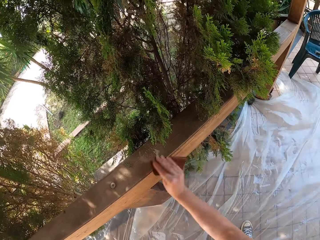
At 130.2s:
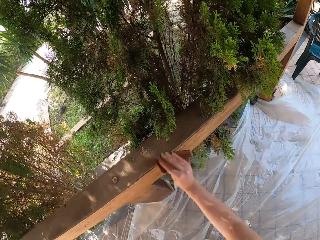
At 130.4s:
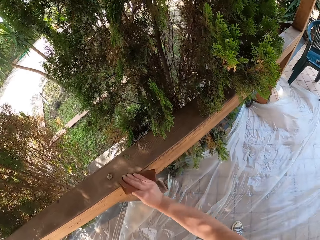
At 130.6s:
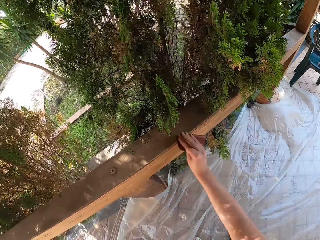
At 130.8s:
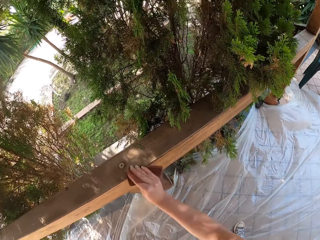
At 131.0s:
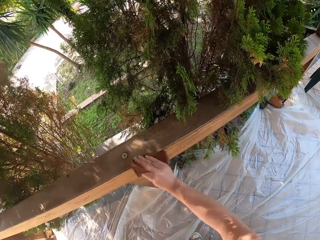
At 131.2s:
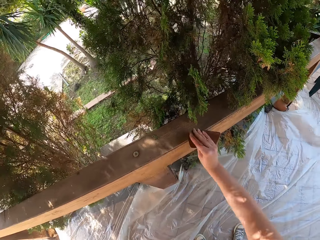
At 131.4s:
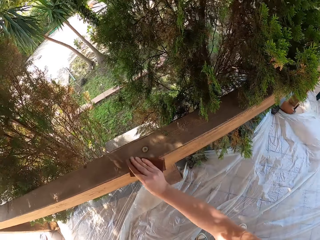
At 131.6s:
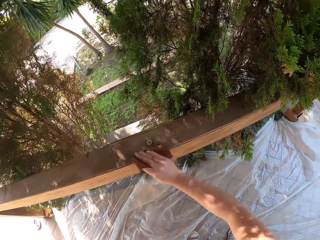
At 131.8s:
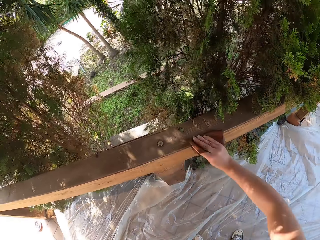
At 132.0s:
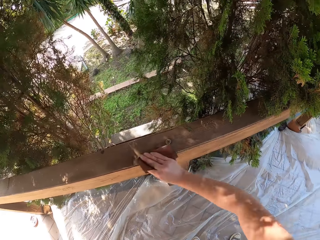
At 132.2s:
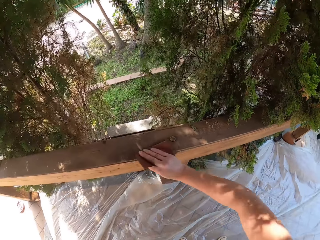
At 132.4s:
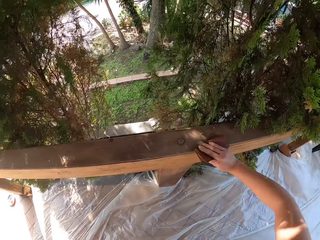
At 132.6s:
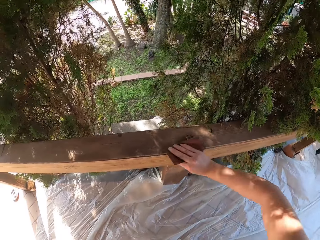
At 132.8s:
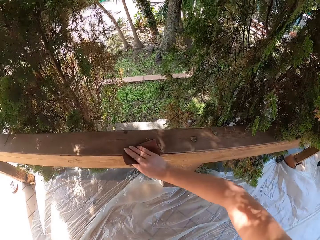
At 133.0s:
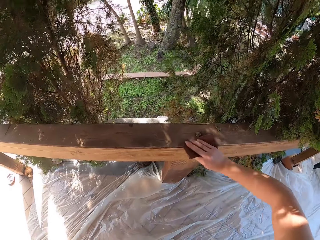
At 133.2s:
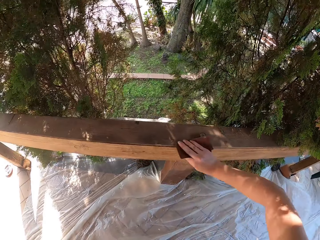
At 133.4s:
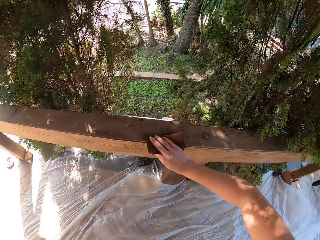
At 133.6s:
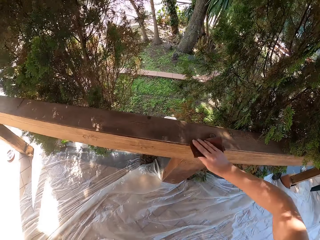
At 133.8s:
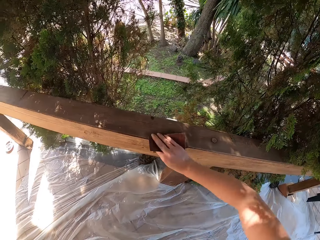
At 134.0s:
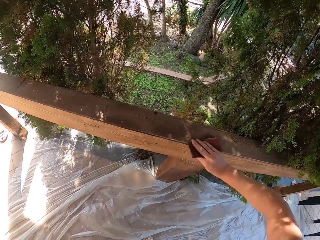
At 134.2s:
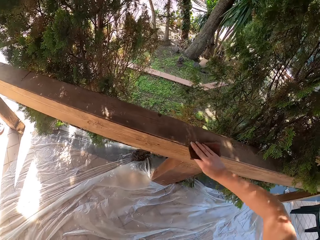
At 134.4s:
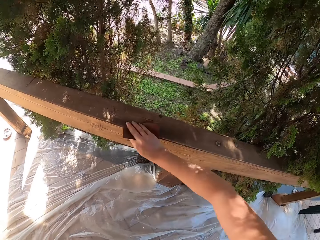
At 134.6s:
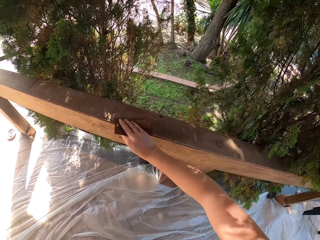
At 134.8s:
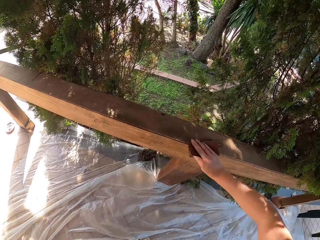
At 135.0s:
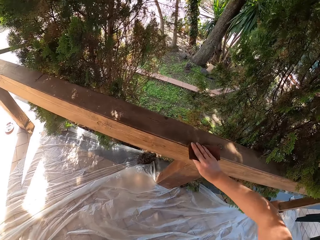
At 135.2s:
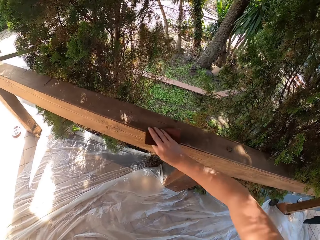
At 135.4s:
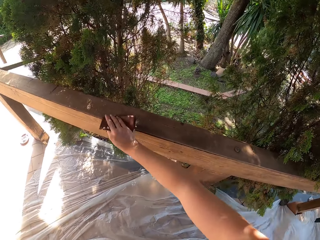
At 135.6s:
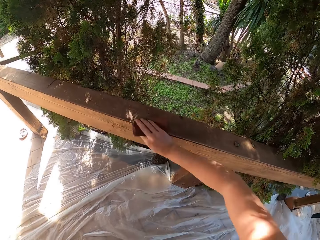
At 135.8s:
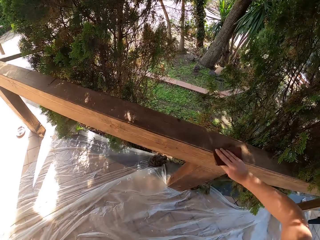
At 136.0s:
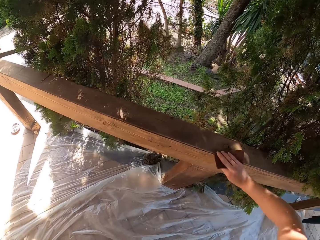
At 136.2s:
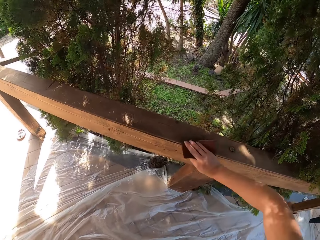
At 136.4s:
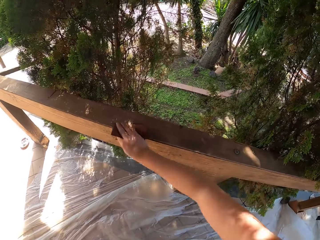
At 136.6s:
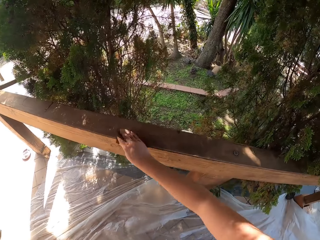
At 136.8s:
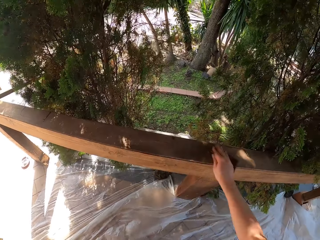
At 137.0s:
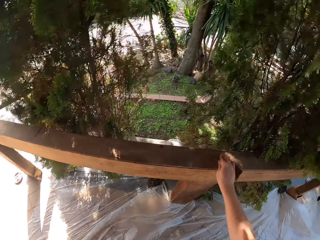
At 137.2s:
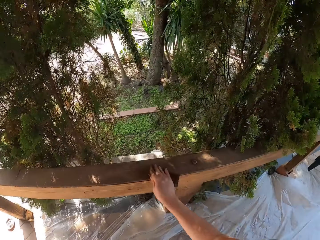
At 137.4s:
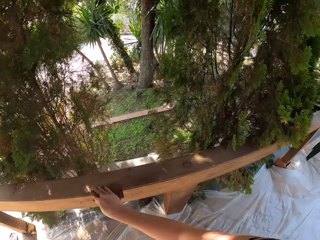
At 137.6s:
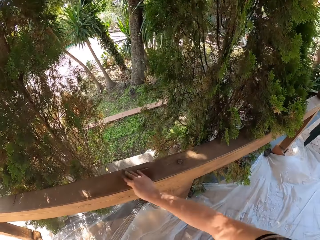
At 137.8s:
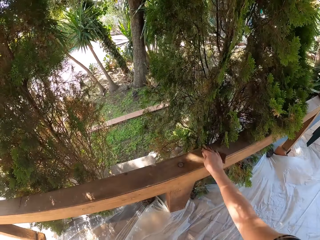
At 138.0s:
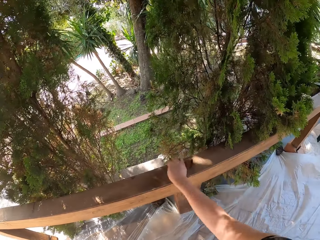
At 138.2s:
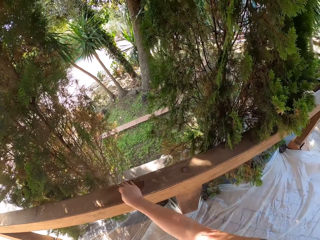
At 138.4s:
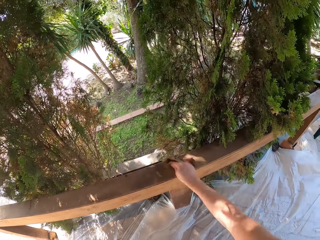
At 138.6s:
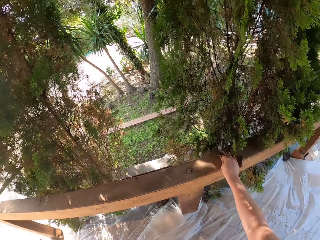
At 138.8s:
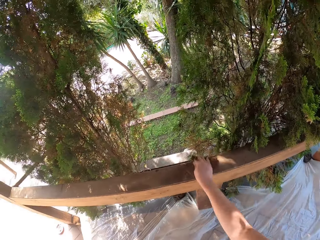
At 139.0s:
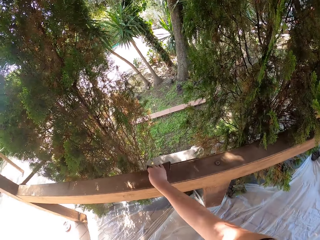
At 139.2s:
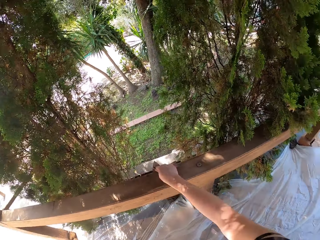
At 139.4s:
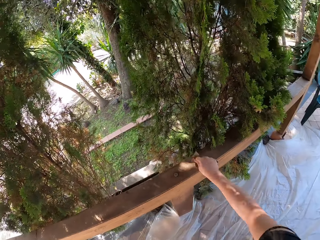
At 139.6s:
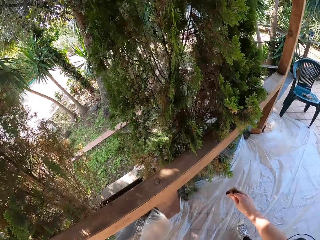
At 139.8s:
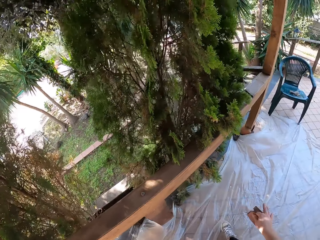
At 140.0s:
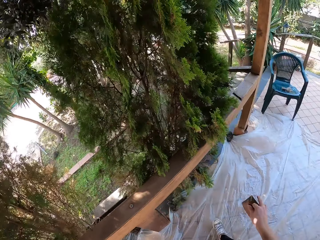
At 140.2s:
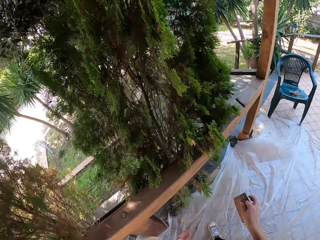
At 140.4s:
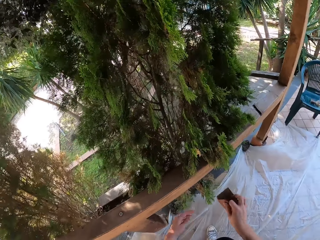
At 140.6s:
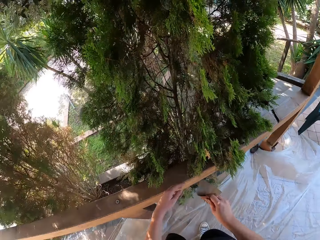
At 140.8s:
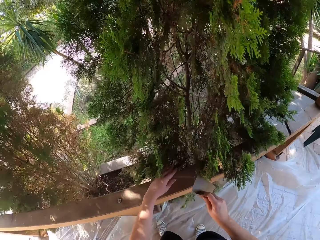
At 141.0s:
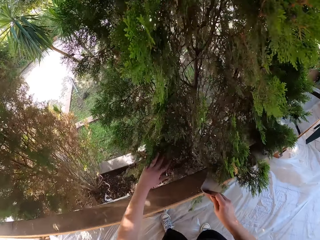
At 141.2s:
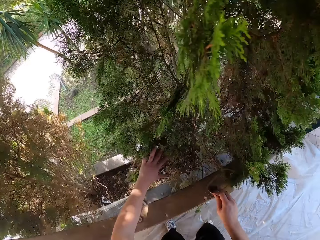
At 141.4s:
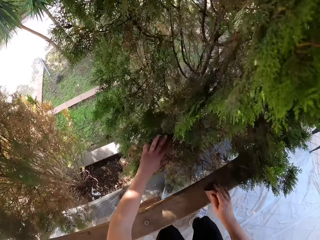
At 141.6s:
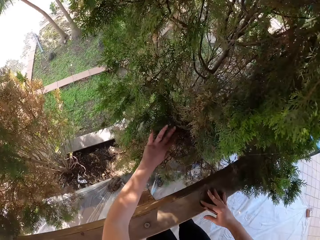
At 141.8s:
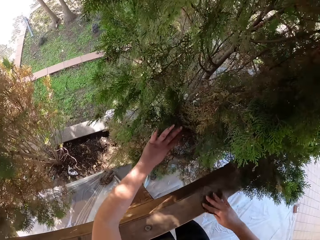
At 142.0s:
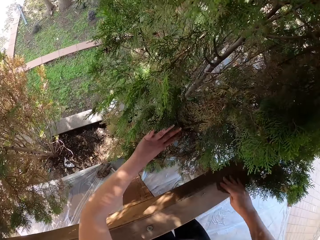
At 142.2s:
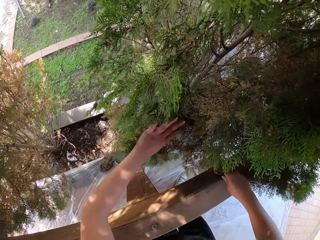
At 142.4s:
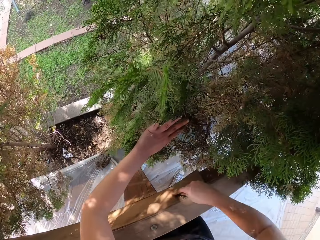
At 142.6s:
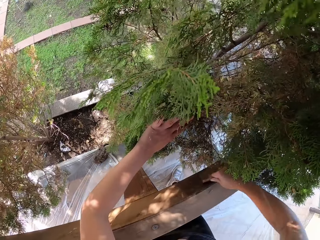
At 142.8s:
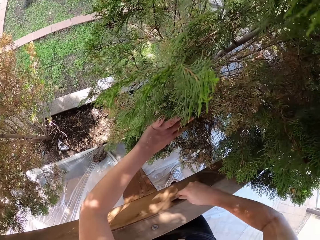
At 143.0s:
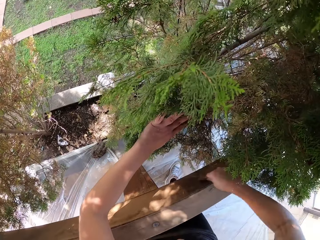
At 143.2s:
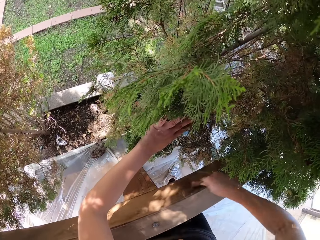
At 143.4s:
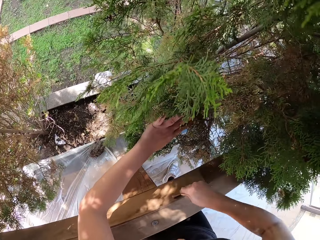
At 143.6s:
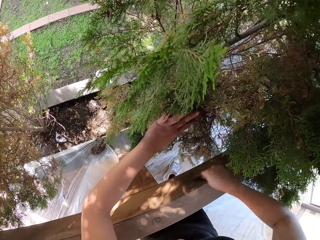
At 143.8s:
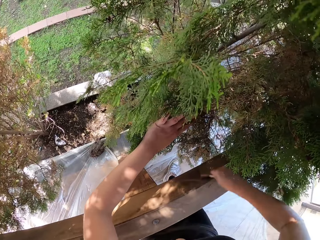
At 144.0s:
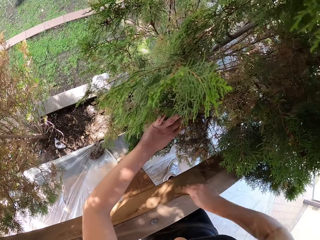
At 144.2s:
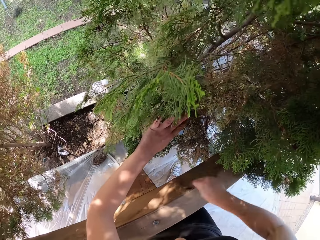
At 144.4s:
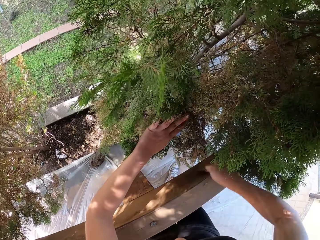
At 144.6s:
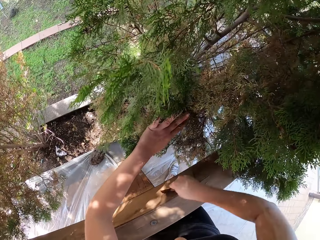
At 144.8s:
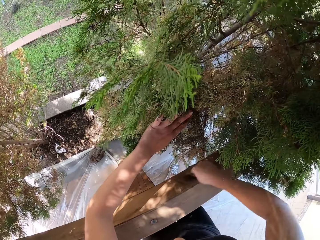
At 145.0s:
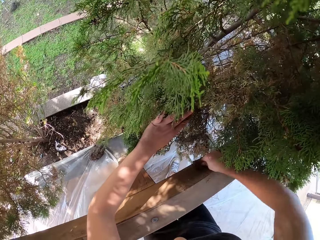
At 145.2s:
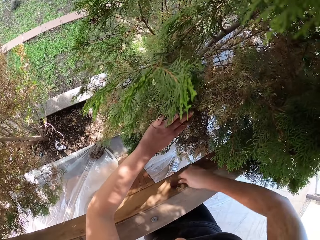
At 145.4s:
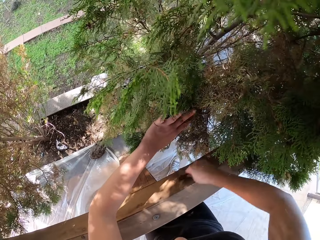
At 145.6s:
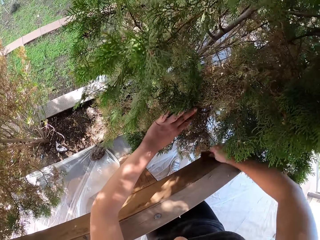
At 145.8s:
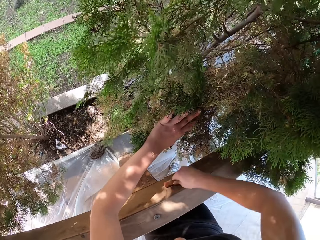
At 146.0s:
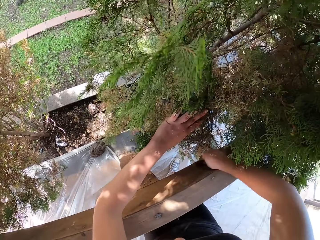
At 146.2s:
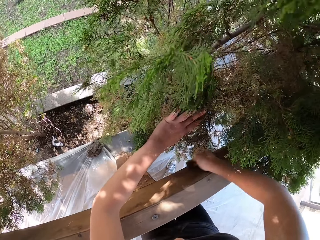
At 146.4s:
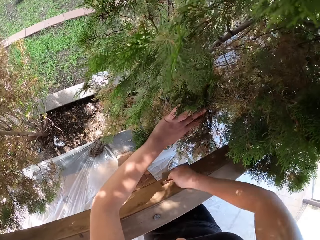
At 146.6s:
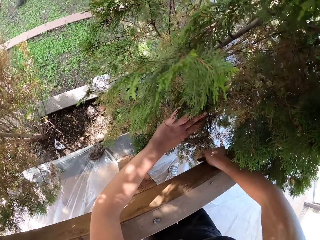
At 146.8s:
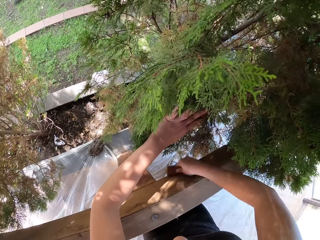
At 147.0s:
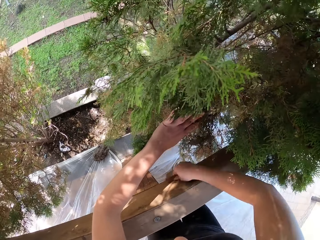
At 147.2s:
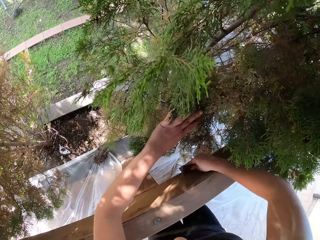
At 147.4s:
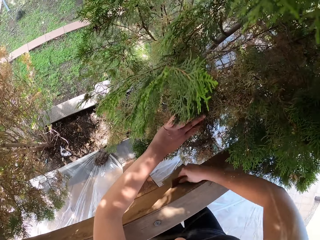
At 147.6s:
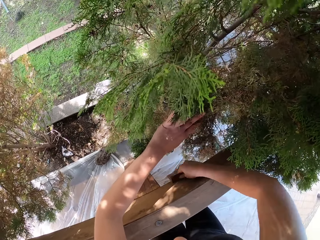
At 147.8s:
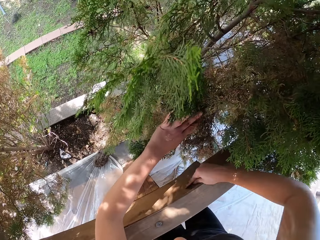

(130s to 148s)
The camera wearer moves towards the railing. They push leaves with their hand. They smoothen the railing with the sandpaper.

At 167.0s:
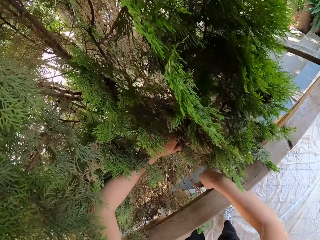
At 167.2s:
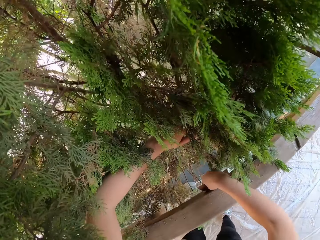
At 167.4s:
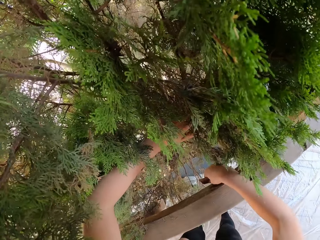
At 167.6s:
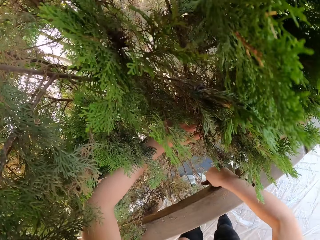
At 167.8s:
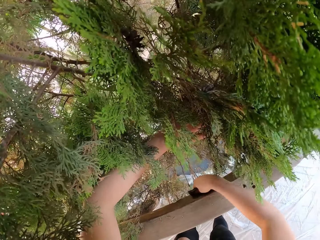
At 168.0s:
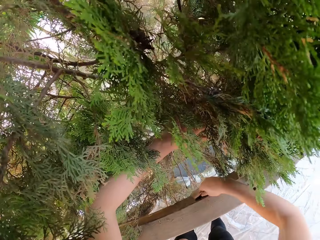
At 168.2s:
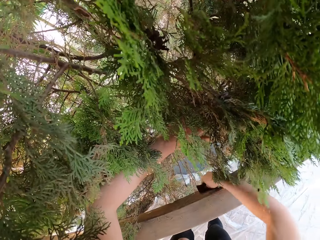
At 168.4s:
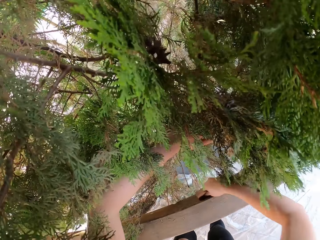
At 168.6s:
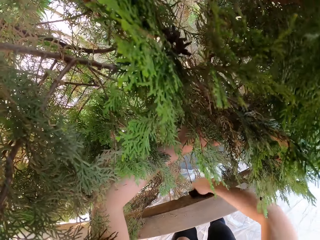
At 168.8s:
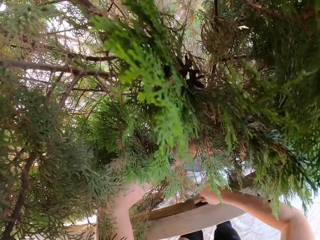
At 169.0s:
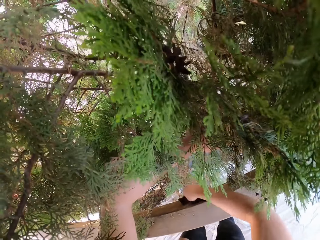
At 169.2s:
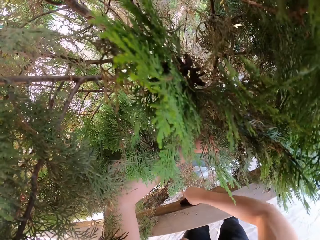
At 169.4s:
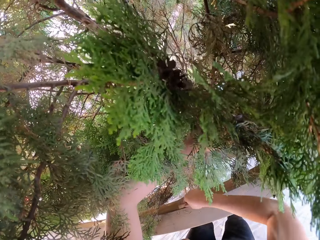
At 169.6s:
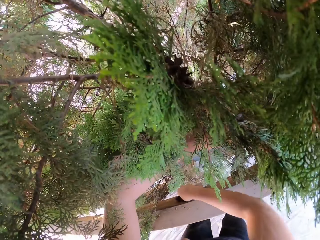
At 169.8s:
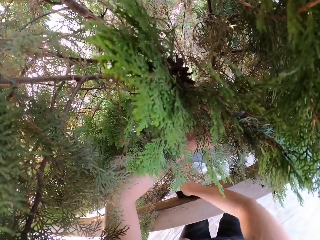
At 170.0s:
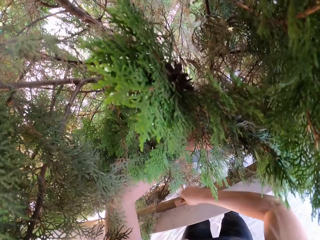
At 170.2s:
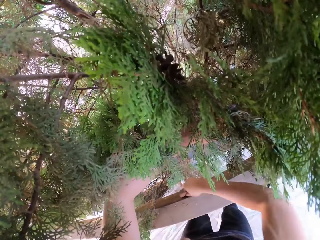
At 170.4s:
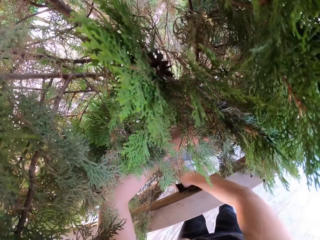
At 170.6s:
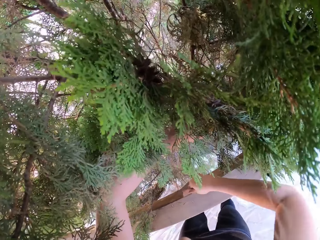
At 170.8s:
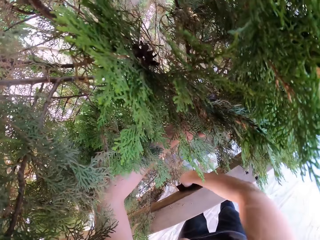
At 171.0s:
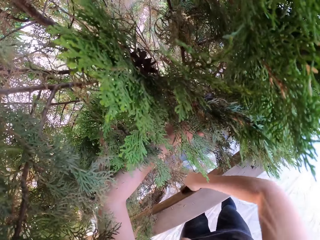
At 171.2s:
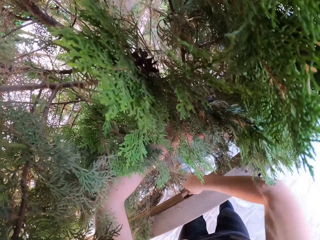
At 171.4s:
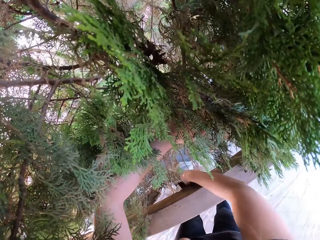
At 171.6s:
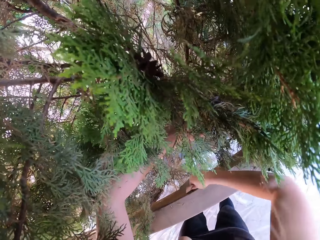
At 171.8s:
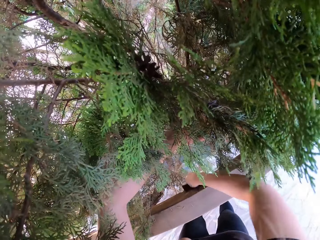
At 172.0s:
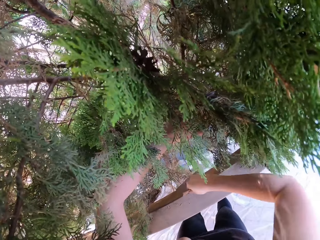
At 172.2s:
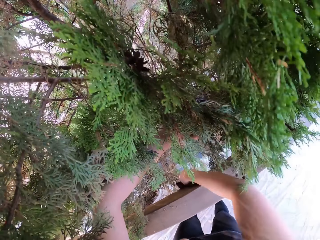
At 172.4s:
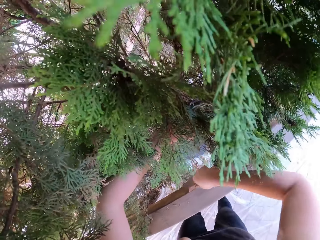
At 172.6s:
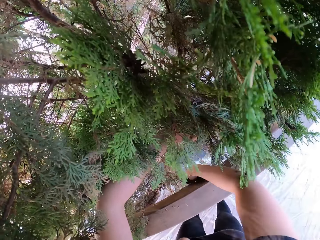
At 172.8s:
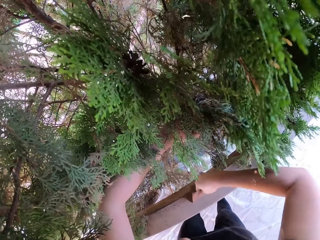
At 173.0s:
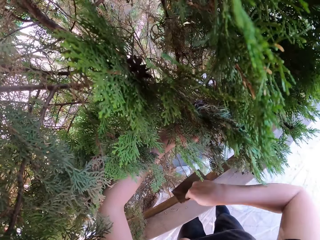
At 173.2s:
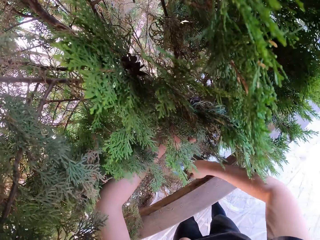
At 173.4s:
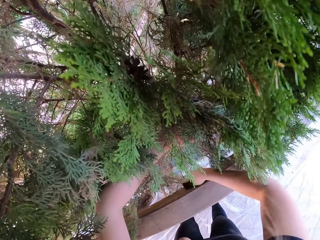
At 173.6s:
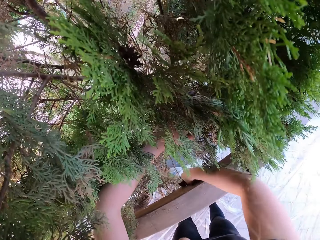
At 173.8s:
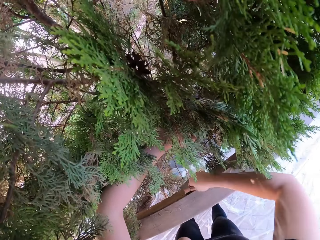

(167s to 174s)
The camera wearer smoothens the railing with the sandpaper.
